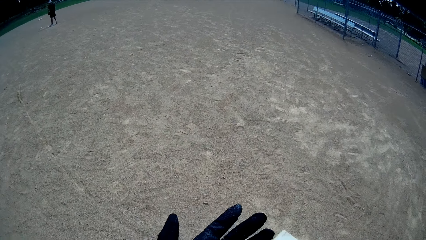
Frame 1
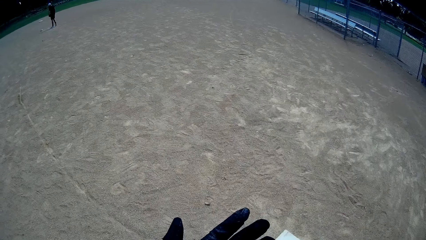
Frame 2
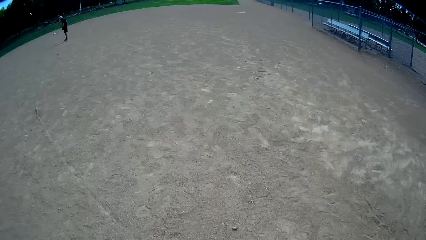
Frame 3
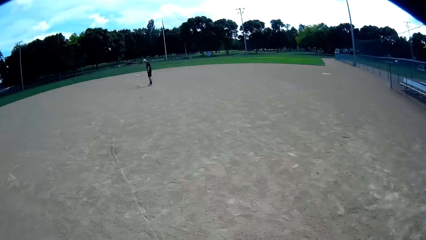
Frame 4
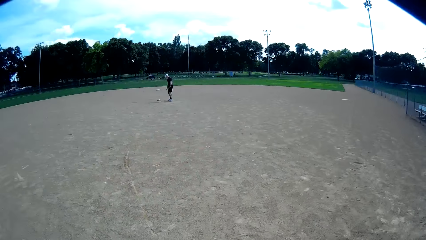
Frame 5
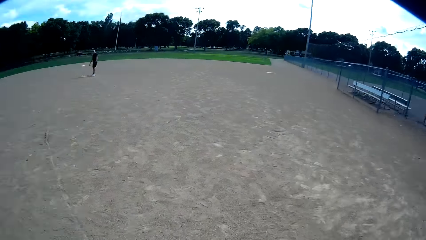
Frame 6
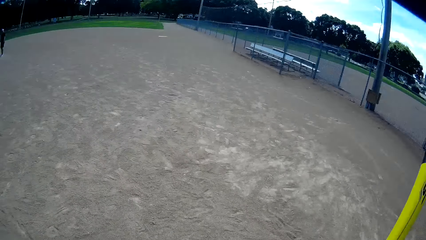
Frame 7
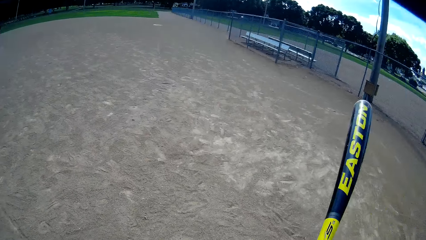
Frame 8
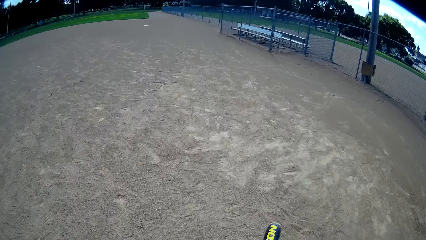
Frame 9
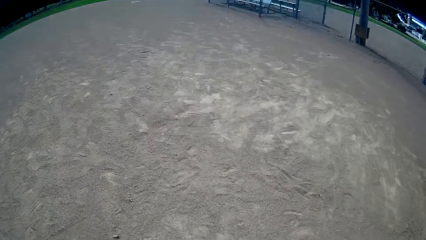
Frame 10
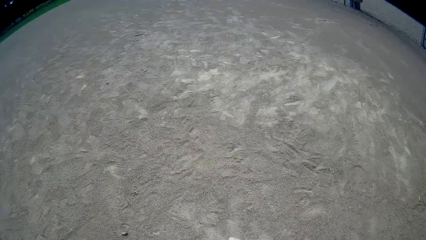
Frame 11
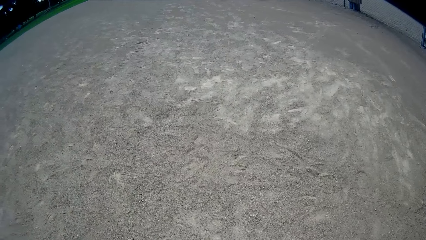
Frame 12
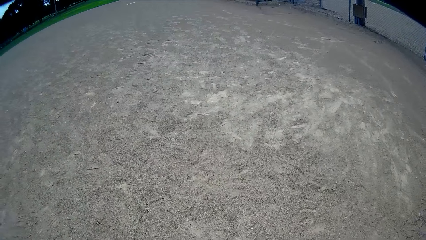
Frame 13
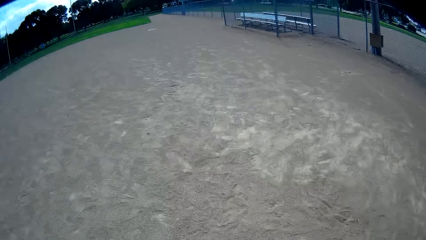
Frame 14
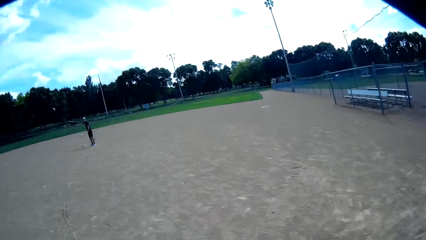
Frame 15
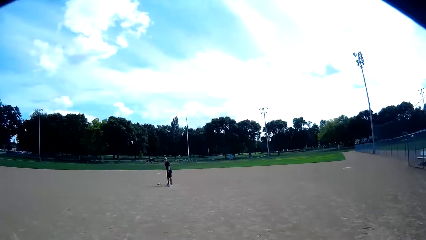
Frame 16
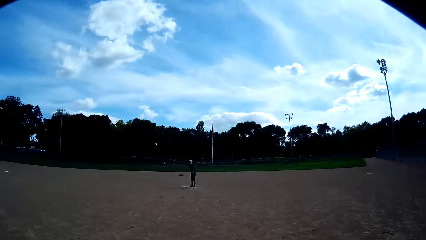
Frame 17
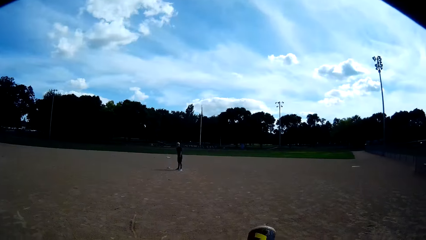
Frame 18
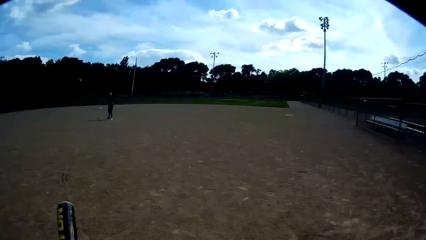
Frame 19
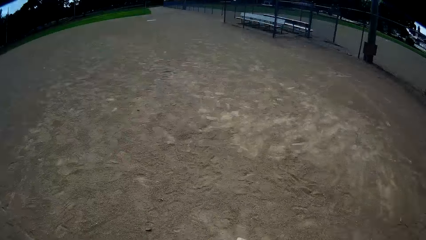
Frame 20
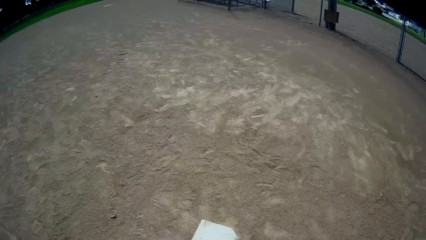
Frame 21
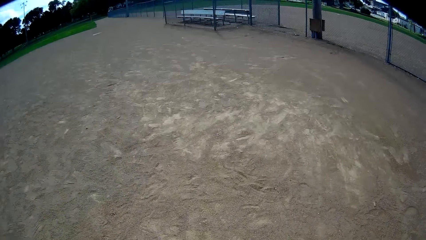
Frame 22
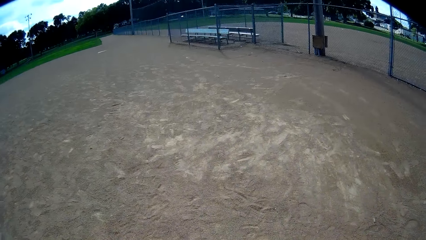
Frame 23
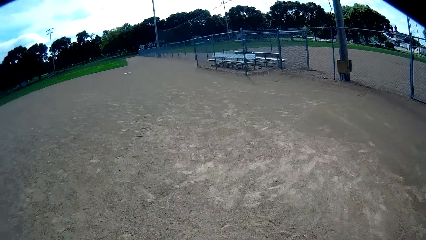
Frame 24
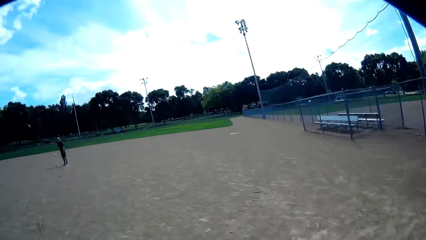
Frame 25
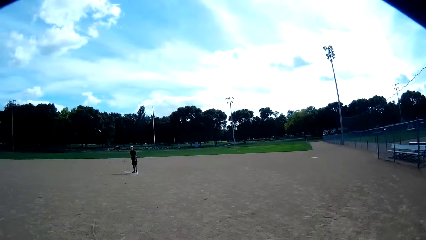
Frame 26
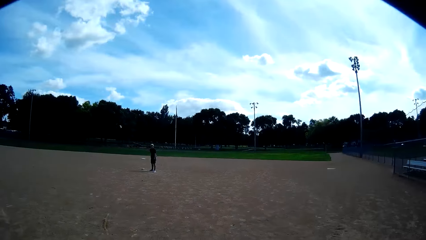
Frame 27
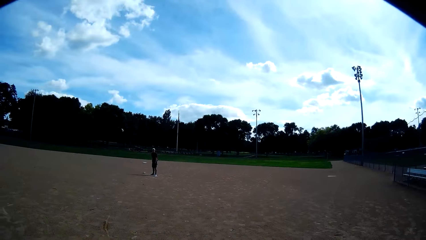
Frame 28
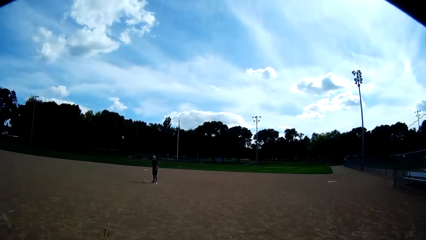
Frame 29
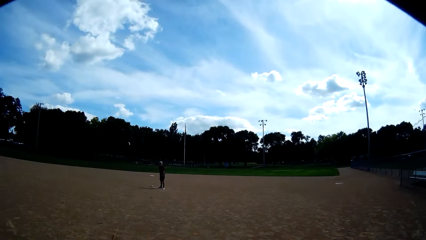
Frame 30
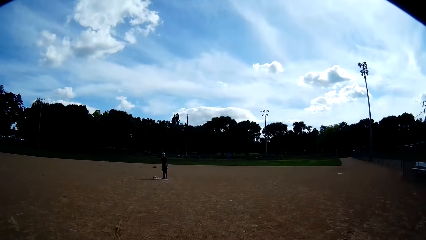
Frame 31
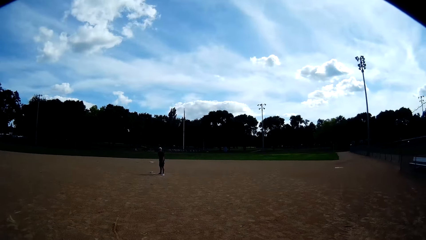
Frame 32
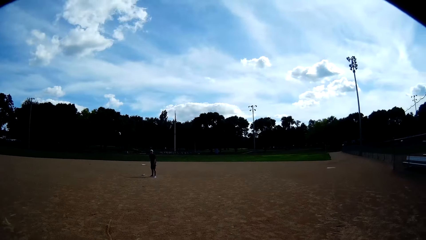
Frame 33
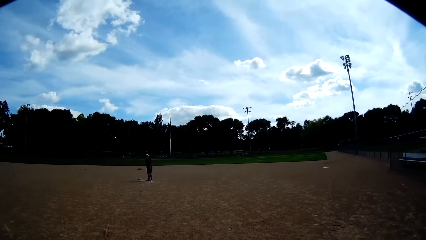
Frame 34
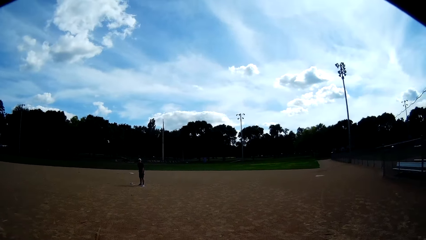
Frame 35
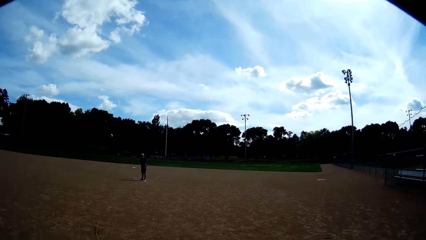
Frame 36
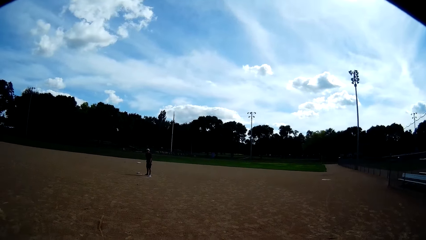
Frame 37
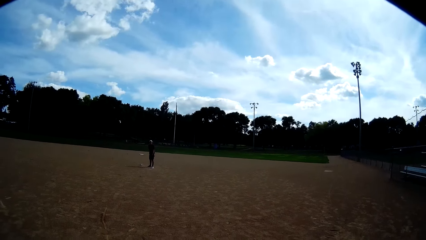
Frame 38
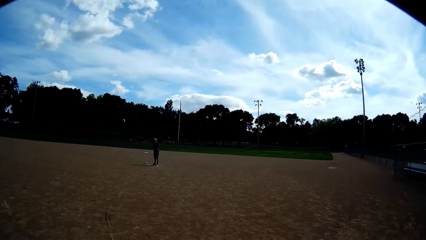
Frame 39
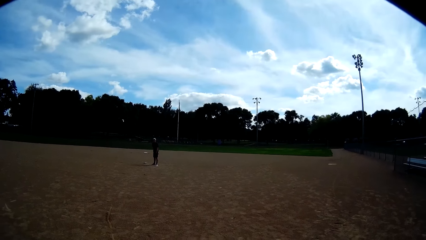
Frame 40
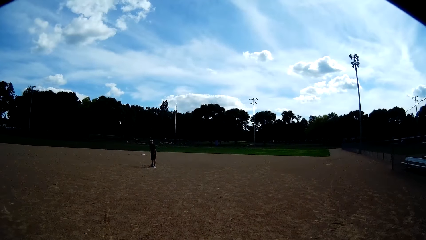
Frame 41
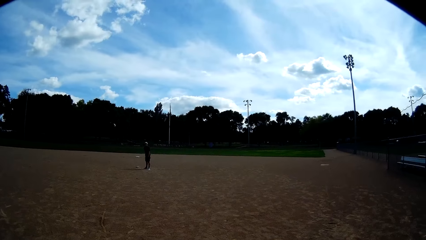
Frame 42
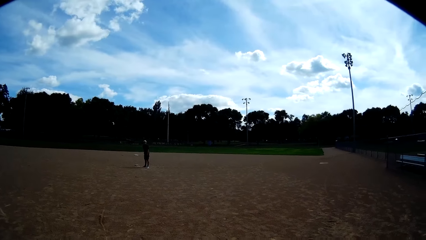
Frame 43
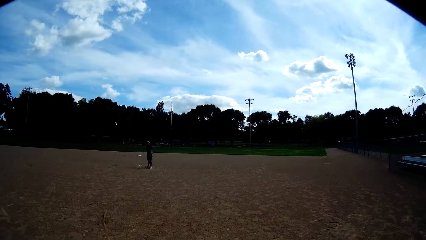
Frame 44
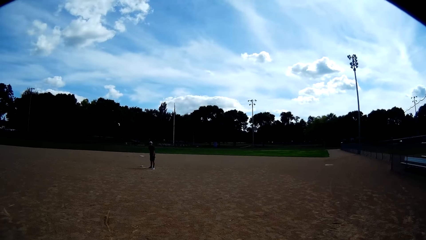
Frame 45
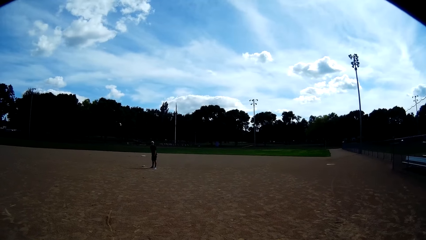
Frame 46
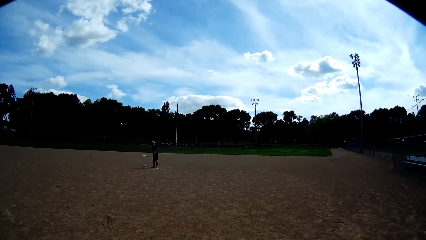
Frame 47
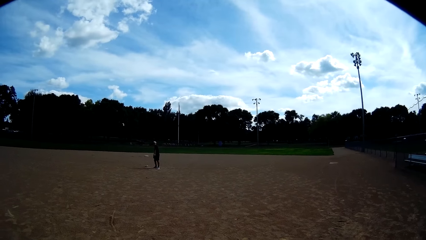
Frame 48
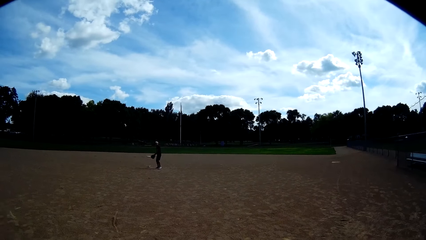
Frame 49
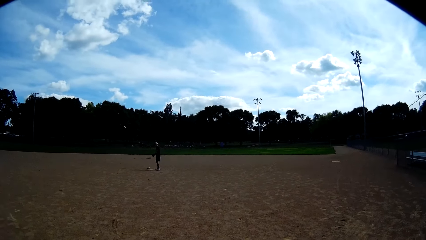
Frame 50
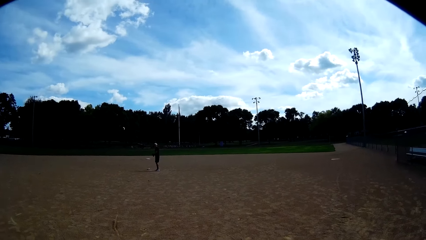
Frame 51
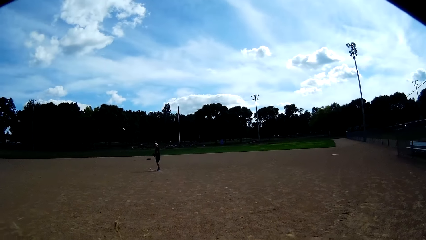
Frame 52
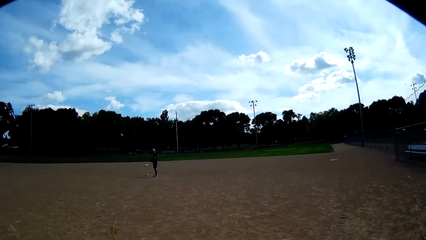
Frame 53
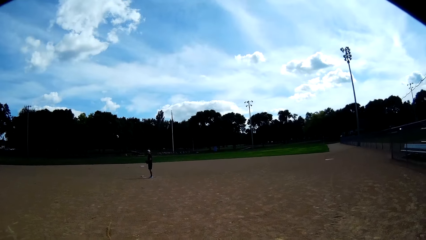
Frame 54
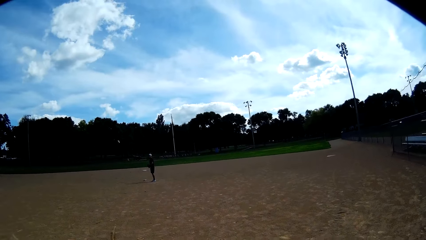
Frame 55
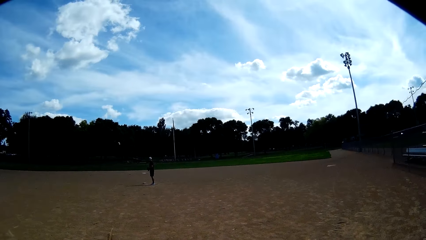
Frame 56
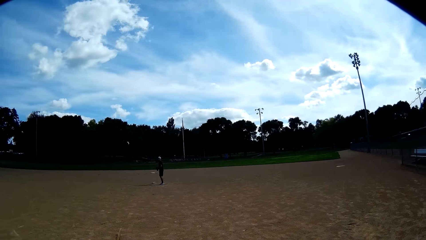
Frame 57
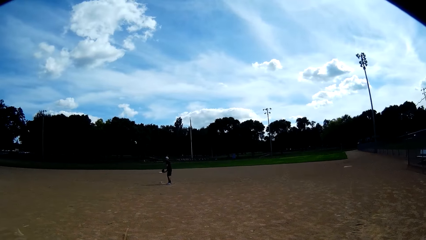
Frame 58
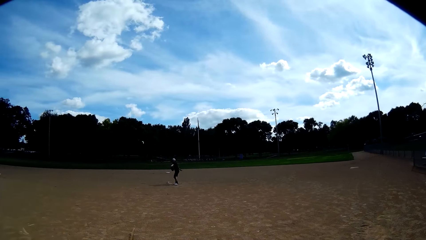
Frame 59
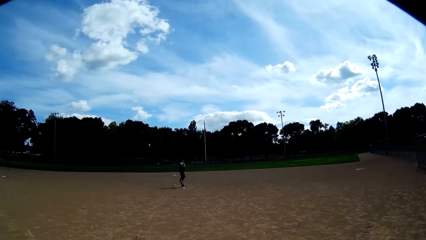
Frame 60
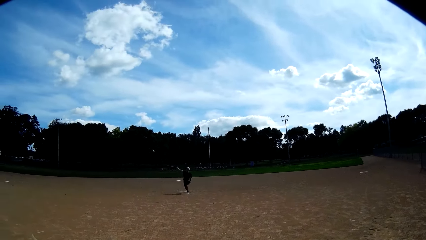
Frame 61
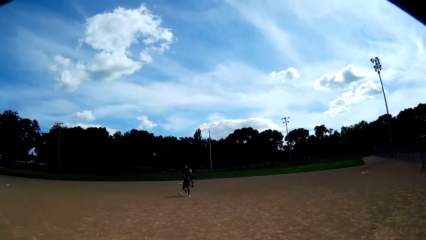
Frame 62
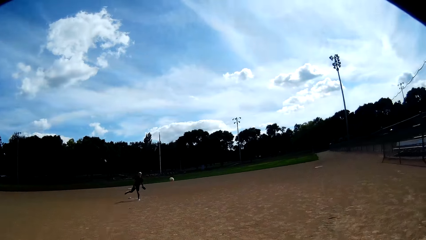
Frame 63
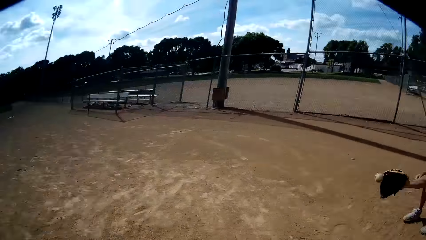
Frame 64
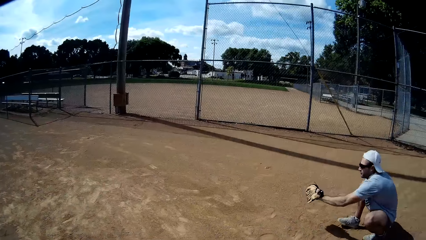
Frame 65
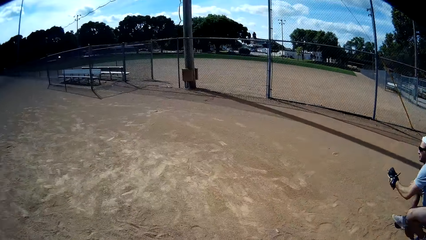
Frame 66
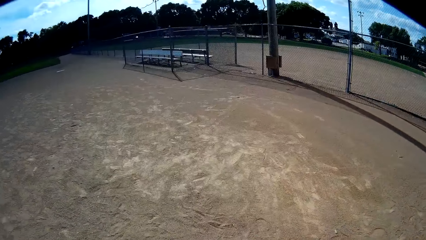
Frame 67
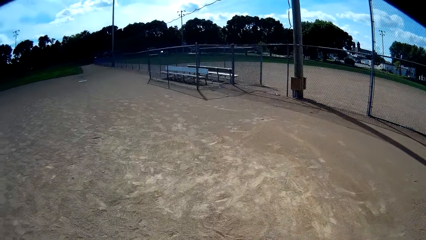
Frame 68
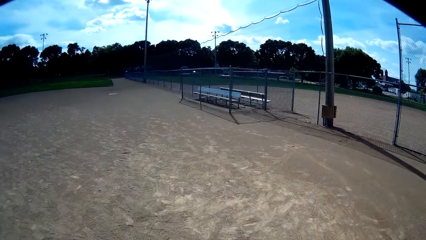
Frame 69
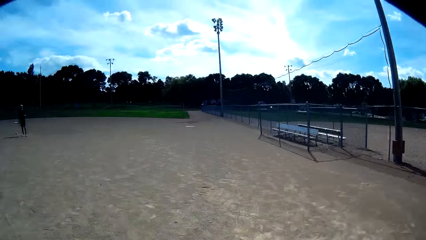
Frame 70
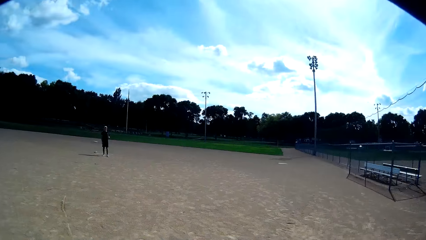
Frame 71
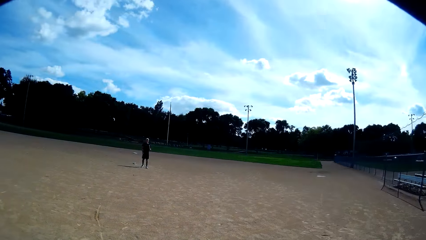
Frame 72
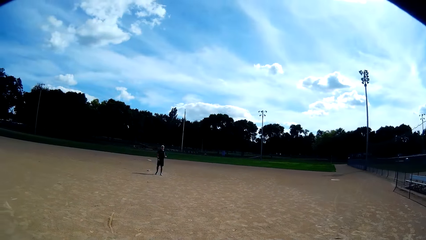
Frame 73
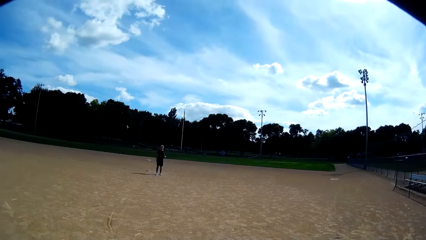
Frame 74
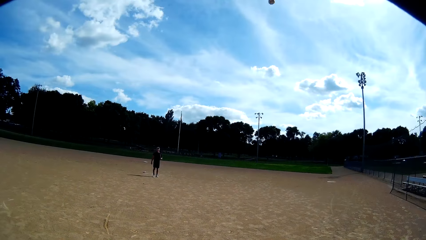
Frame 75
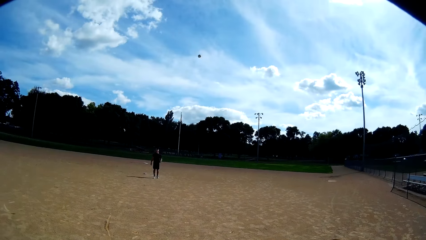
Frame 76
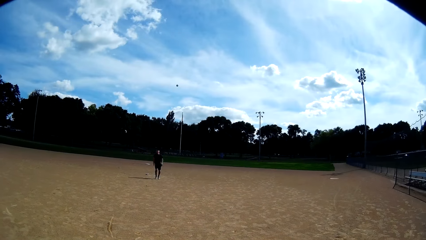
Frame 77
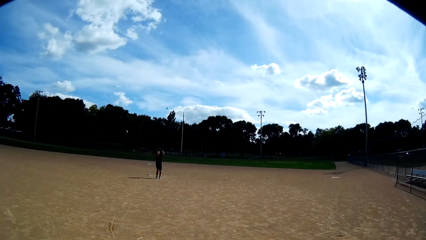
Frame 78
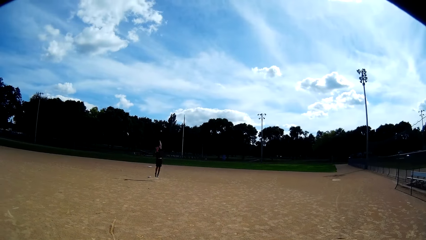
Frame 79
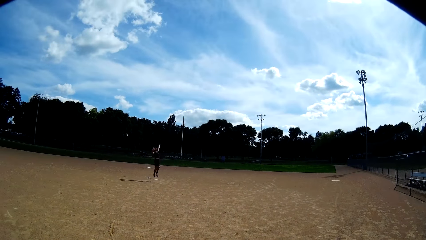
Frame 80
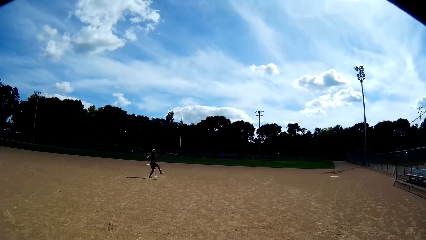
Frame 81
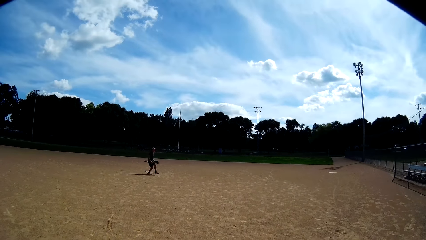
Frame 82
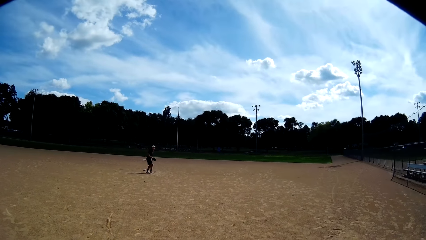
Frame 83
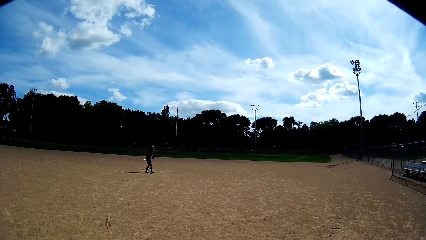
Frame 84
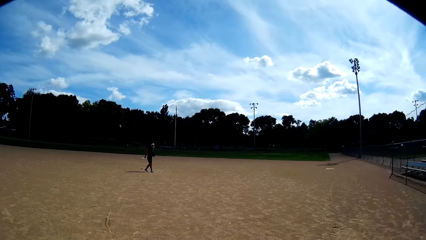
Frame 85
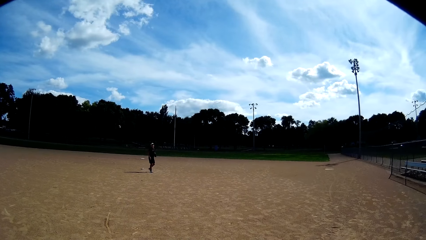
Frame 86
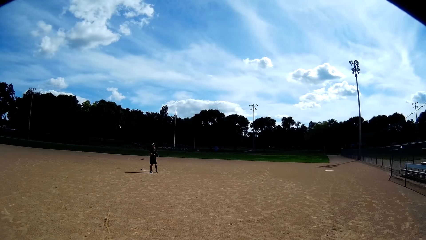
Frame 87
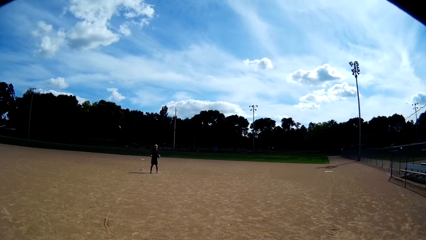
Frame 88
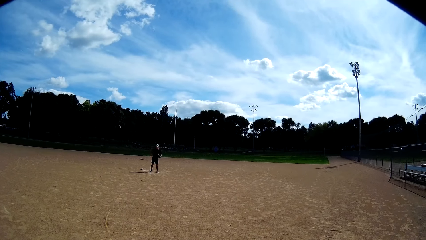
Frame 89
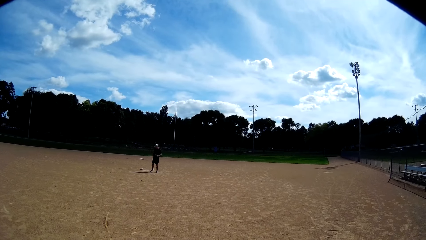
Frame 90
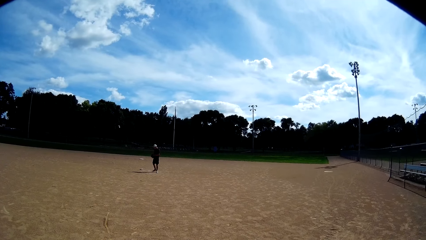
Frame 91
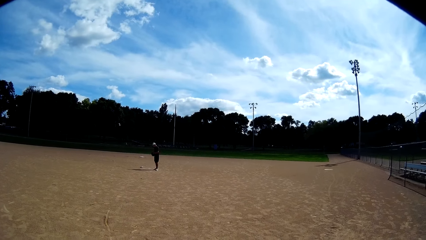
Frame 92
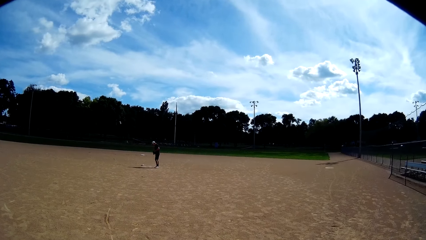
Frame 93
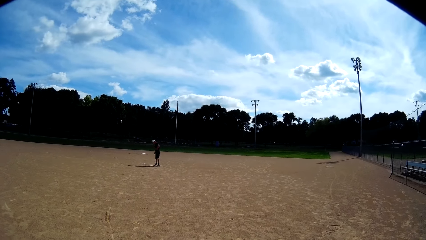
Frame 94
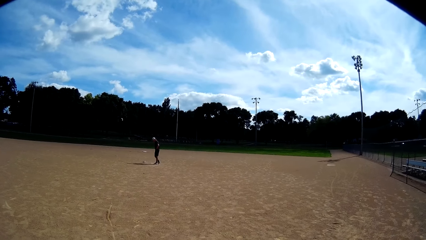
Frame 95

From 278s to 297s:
The camera wearer hits the baseball base with the baseball bat. They look around. A man throws the ball. The man throws the ball with his right hand towards another man. The other man catches the ball with the glove in his left hand. The camera wearer stares at the ground. They talk to the other man. They stare at the first man. The first man catches the ball with the glove in his left hand.
